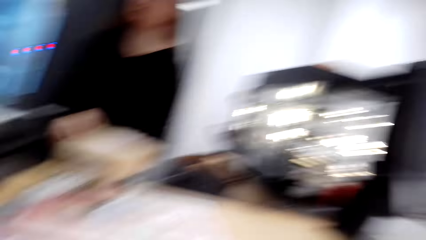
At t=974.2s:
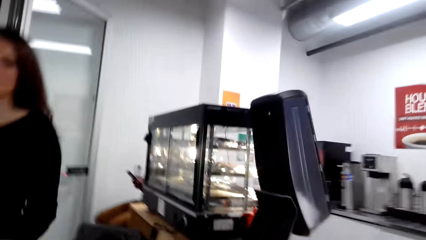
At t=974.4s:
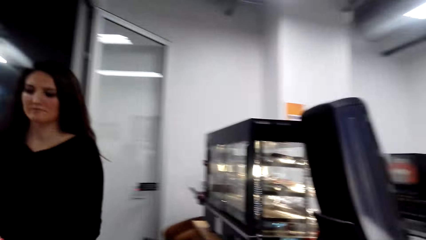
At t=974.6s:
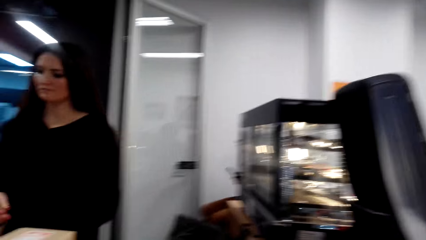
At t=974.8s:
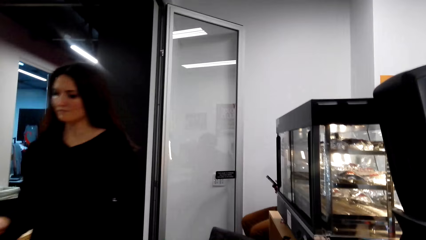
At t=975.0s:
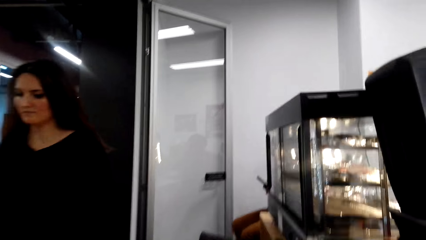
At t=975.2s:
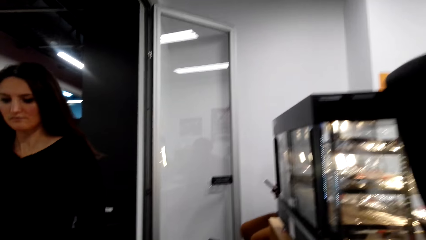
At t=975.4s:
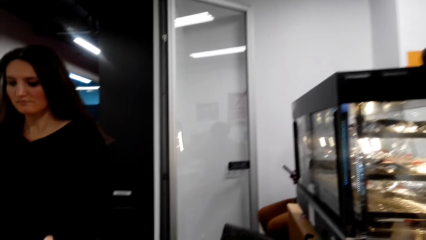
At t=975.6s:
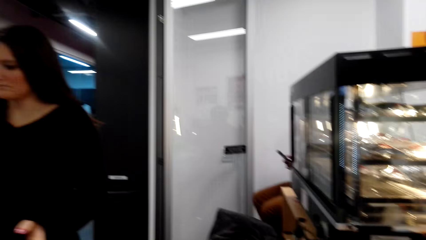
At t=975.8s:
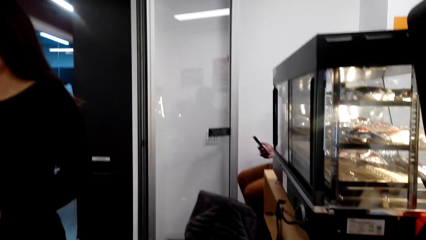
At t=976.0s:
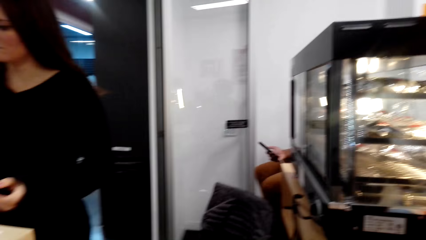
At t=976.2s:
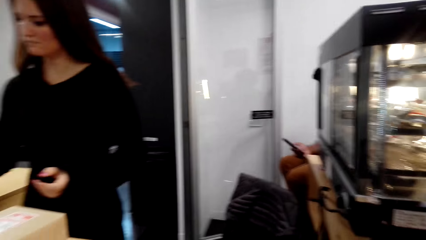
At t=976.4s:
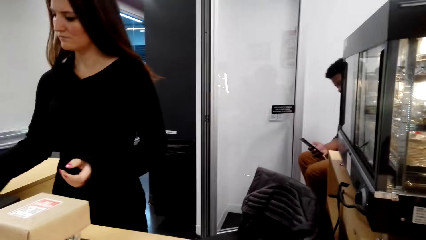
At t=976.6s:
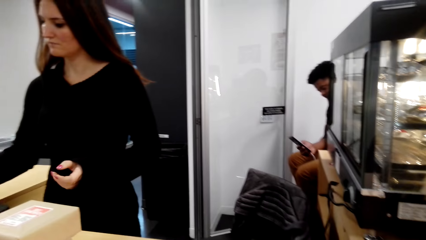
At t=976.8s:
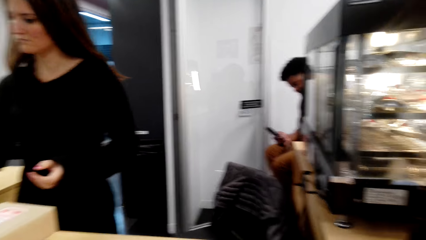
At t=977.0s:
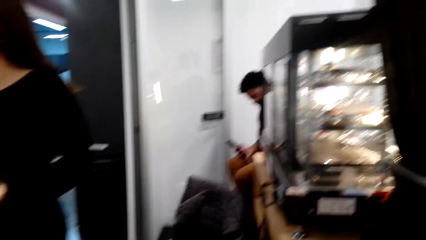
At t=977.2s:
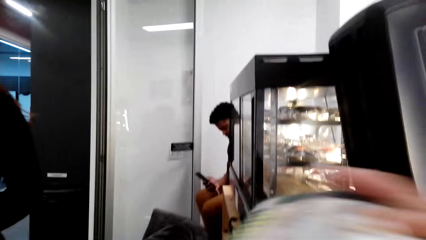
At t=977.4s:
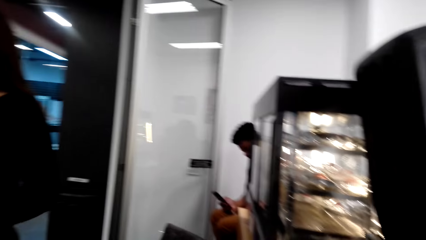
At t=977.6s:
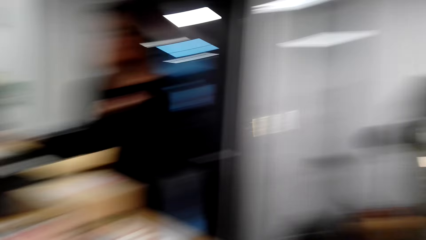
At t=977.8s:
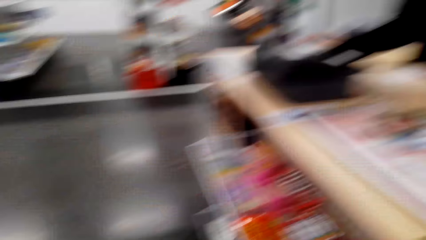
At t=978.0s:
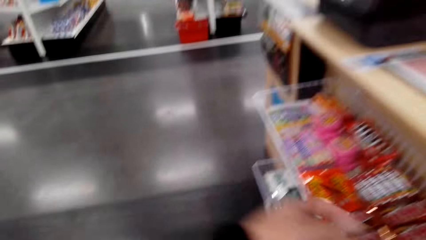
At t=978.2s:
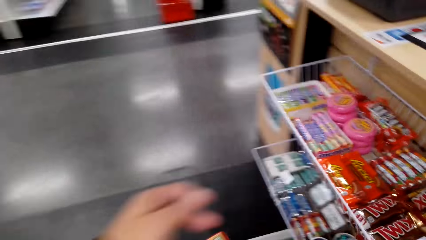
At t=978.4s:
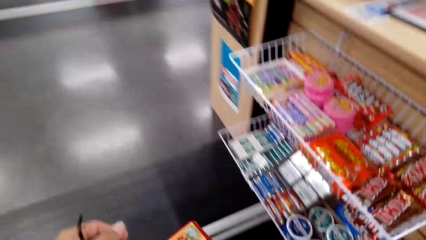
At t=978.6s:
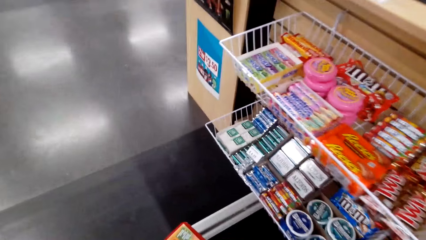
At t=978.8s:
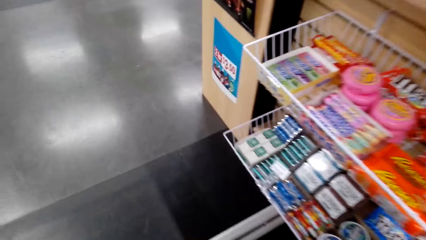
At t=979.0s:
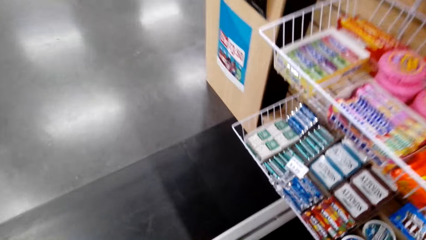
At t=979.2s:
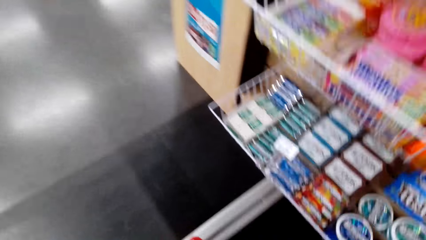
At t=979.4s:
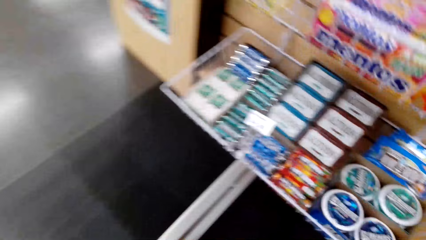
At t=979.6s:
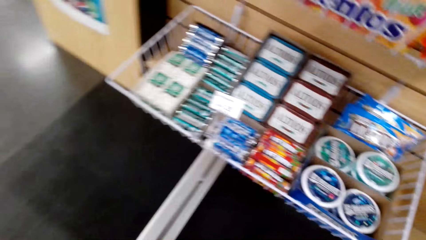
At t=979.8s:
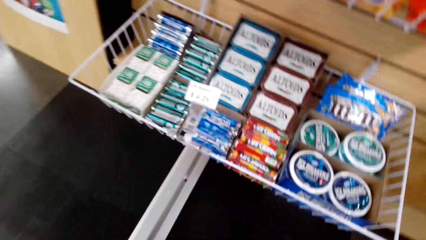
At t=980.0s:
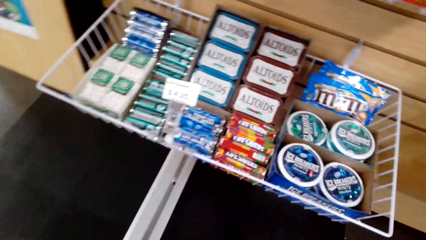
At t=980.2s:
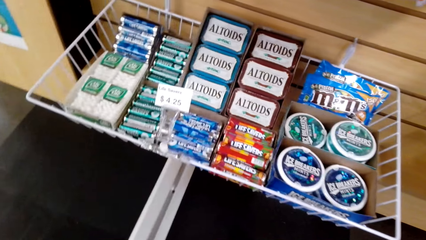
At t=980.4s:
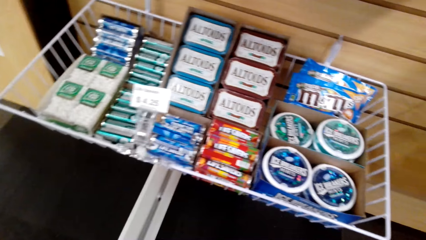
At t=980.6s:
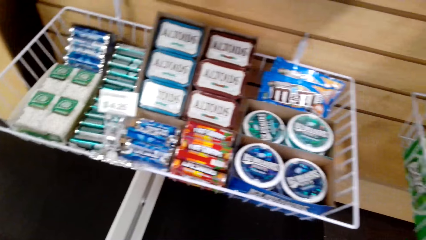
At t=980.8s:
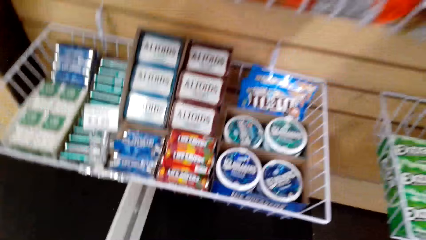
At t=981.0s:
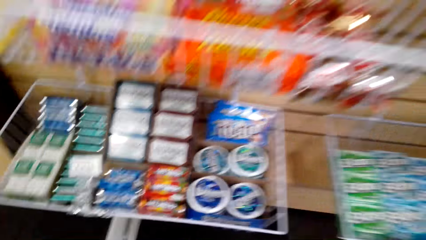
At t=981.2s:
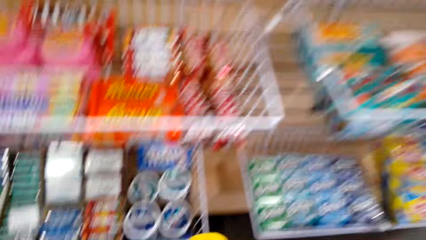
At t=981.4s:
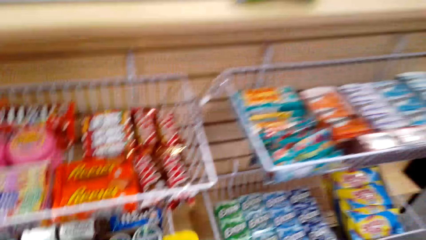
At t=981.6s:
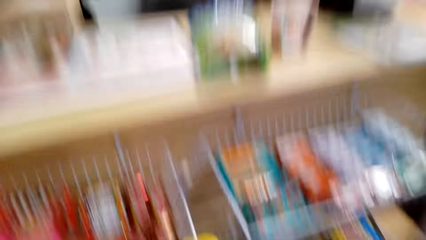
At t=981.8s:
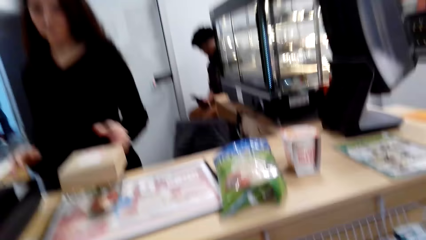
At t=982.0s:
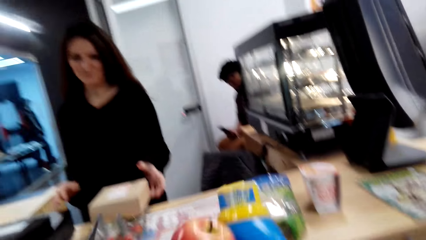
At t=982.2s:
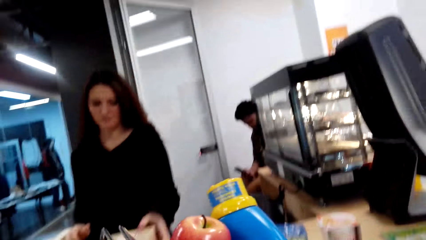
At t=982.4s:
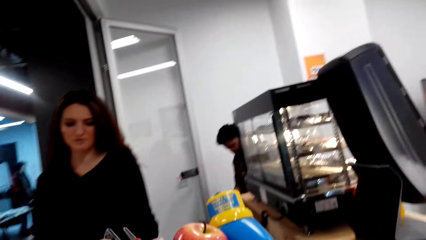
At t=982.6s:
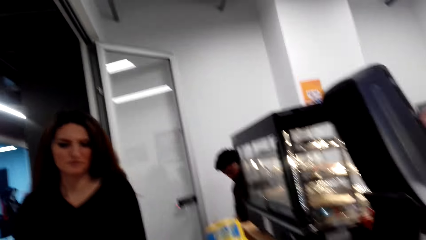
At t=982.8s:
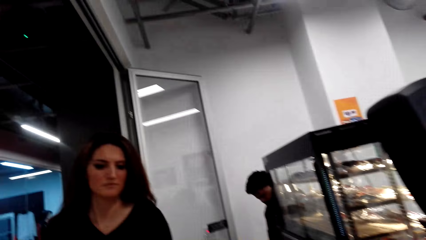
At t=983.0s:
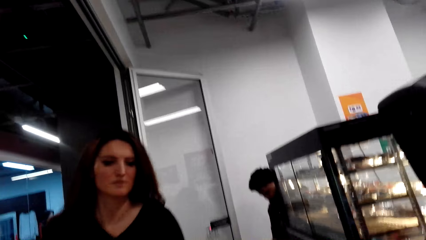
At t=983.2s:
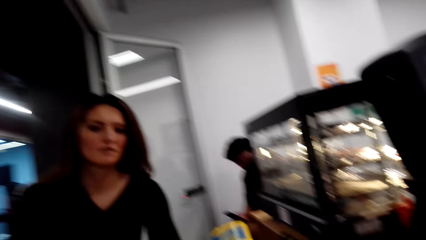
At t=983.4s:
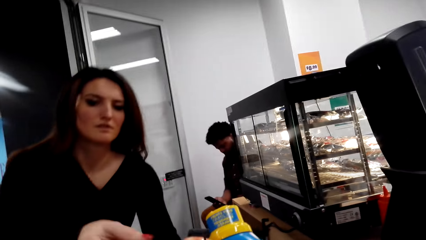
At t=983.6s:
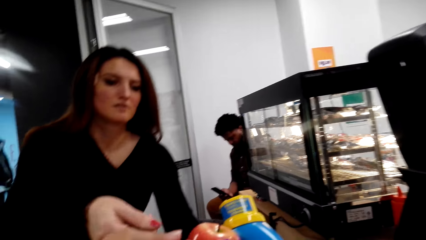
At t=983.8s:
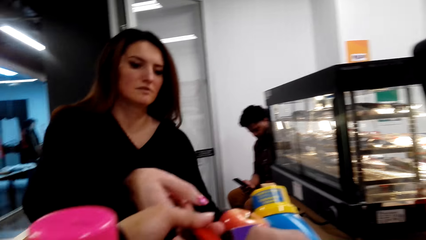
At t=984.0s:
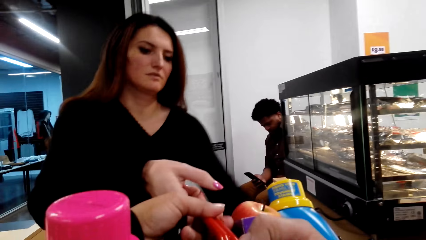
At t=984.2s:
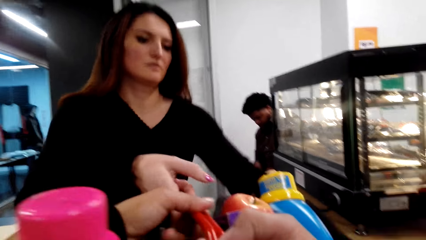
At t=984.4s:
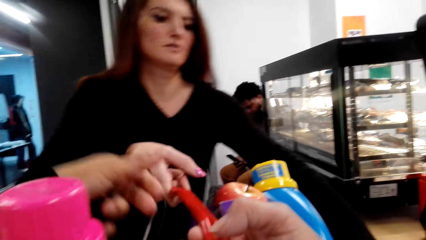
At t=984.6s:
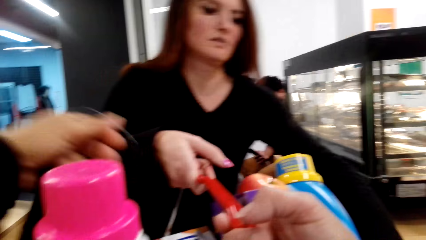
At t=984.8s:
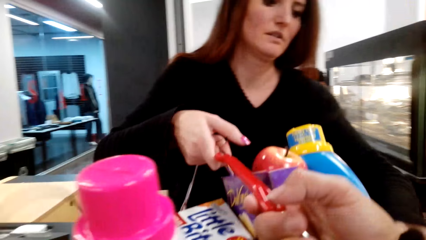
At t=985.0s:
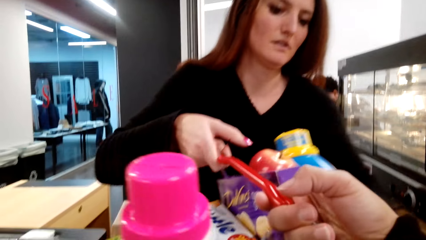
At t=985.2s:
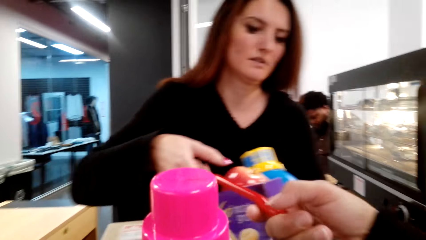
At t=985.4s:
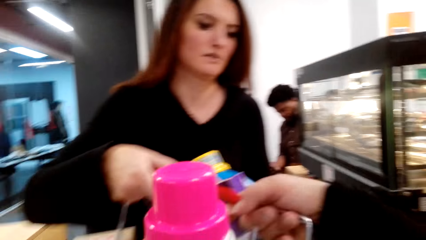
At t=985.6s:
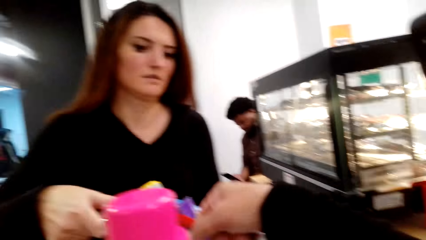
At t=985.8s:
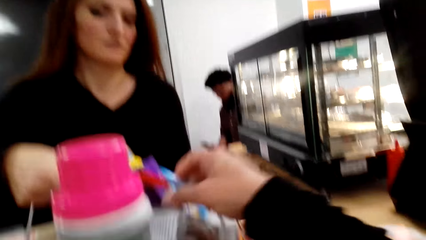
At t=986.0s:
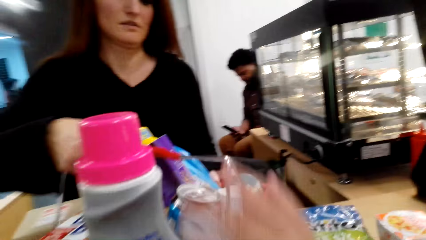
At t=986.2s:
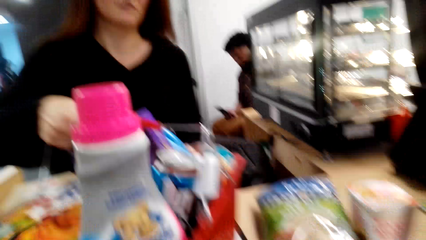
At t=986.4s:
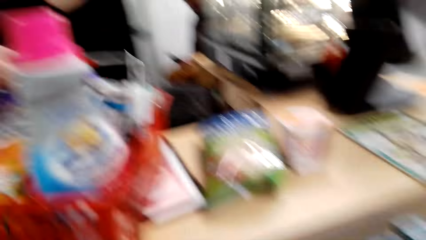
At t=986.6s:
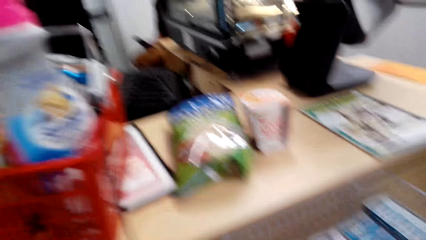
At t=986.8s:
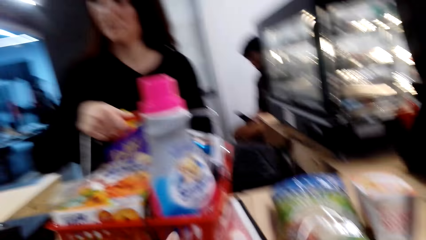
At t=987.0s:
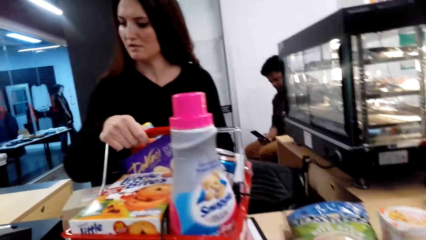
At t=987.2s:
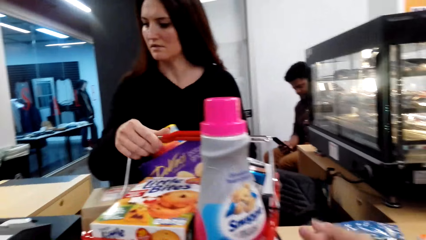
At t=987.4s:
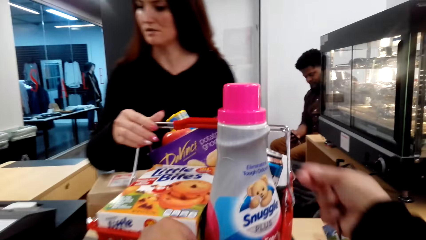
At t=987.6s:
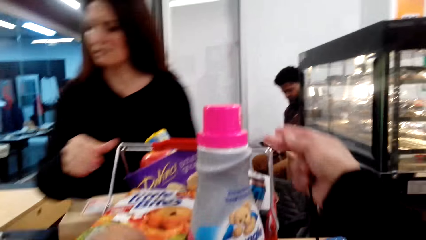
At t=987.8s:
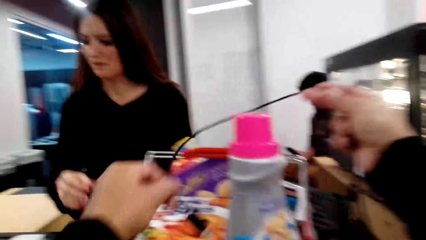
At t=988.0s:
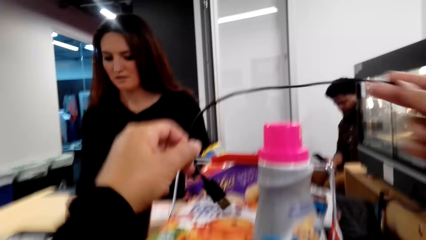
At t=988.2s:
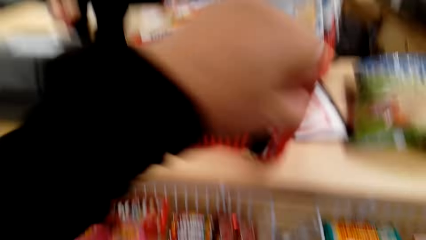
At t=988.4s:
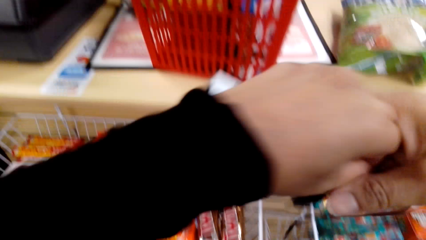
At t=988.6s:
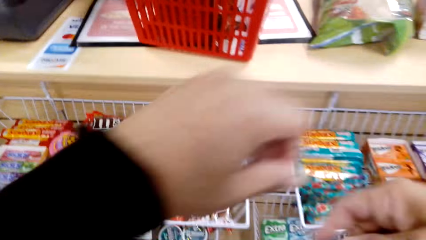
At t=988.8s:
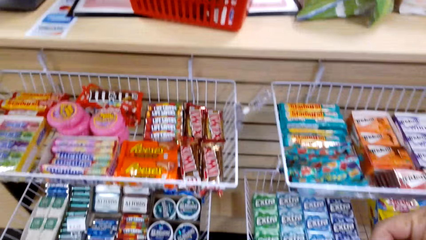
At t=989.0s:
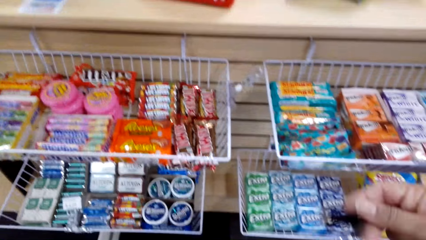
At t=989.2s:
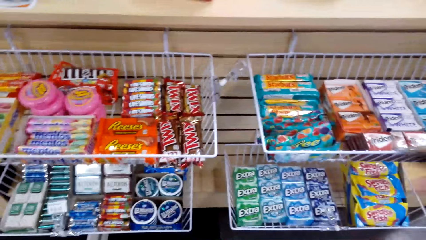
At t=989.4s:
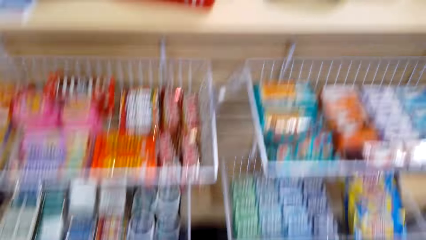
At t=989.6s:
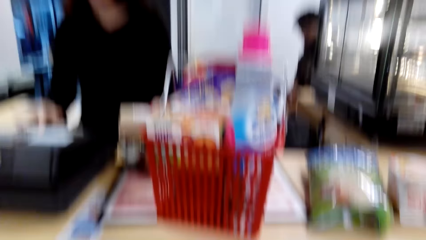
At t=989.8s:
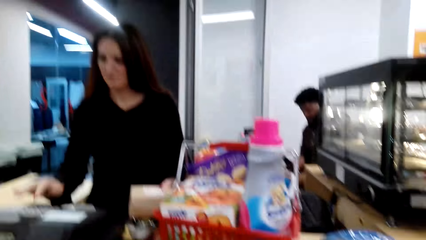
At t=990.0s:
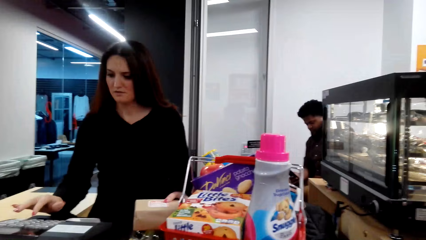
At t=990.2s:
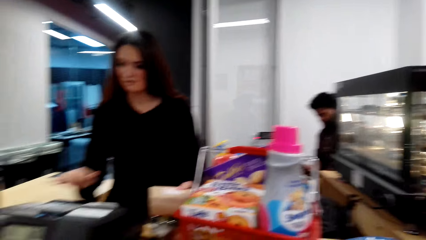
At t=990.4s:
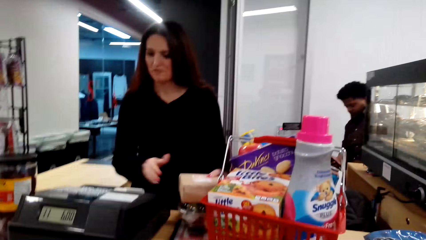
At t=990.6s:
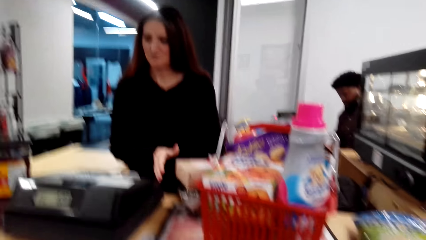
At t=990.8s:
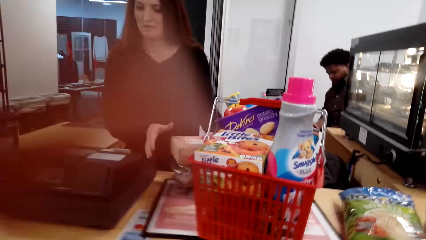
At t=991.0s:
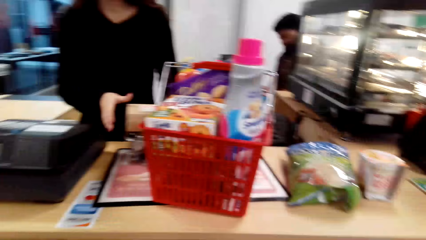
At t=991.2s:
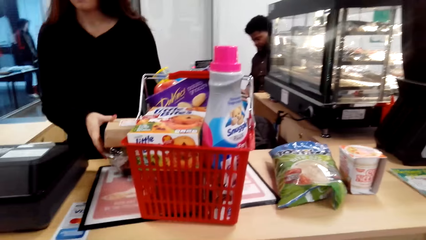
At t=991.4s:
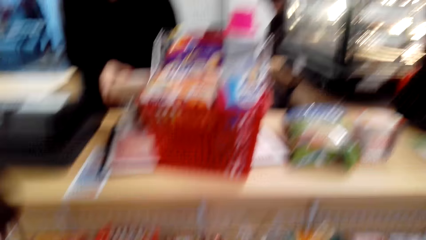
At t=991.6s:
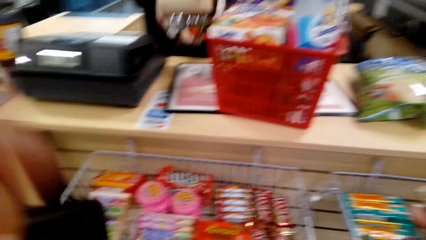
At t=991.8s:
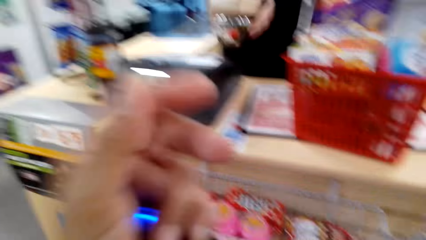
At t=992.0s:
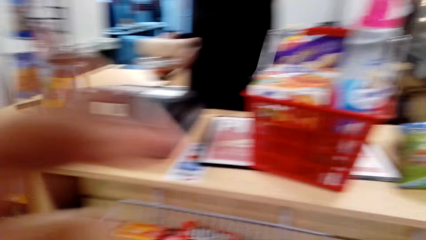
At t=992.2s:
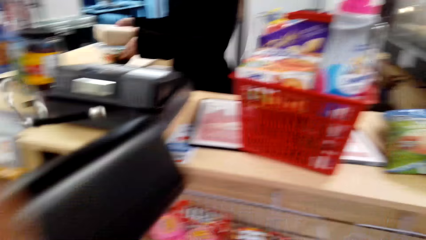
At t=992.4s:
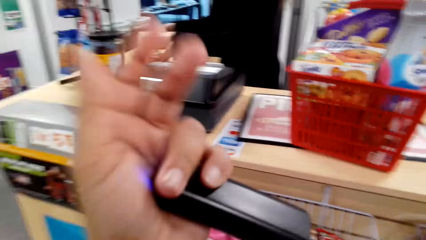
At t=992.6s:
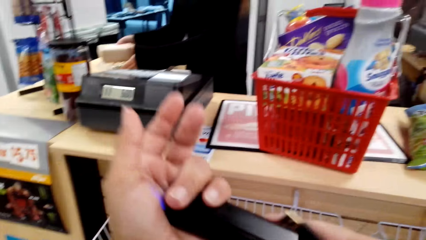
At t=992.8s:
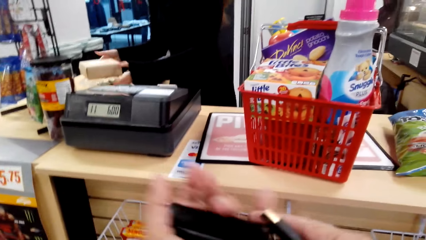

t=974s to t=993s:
The camera wearer places a book on the counter table. They look around. They pick the shopping bucket and place the shopping bucket on the table. The cashier picks the shopping bucket. The camera wearer lifts a wire. The cashier dials the cashier machine. The cashier moves. The cashier scans the goods.
